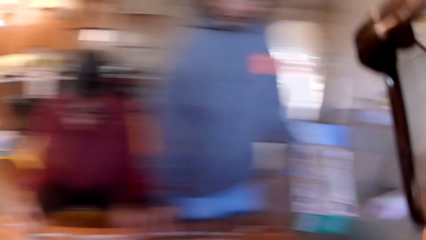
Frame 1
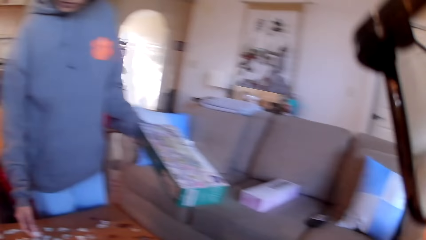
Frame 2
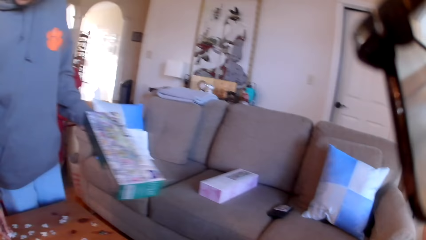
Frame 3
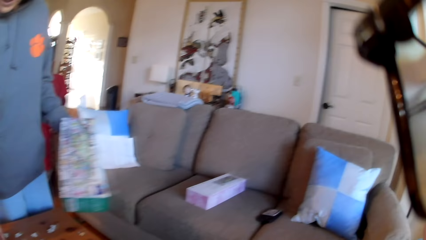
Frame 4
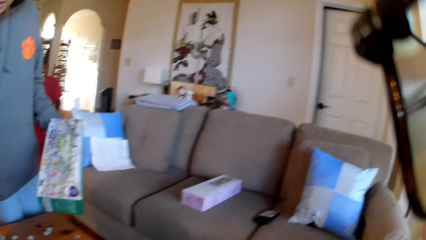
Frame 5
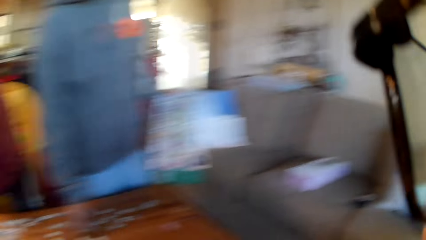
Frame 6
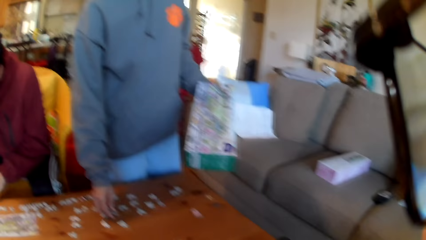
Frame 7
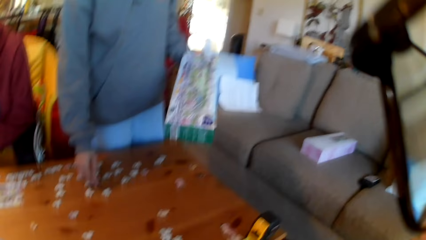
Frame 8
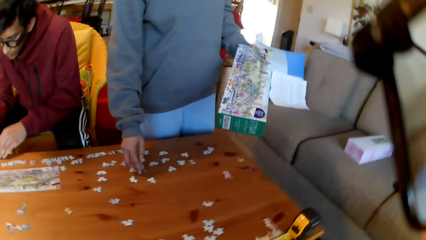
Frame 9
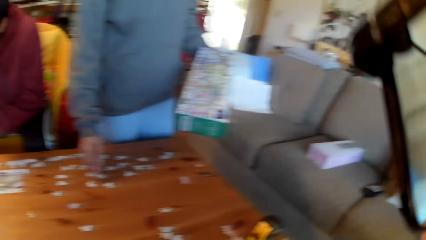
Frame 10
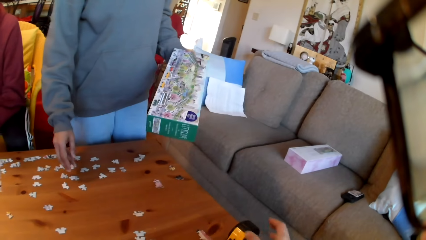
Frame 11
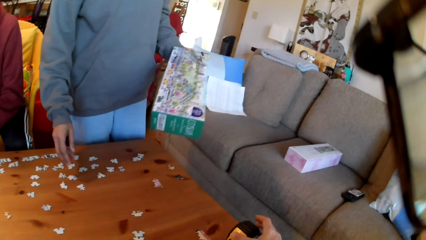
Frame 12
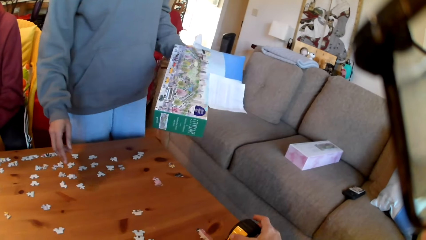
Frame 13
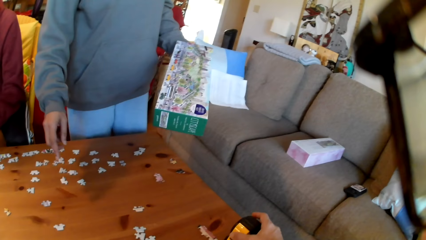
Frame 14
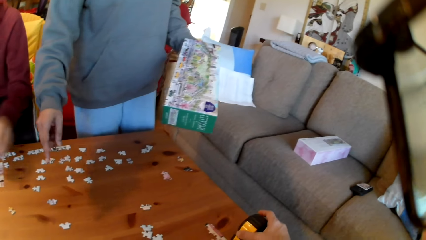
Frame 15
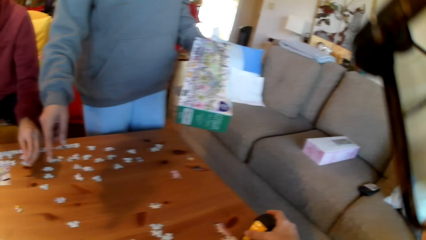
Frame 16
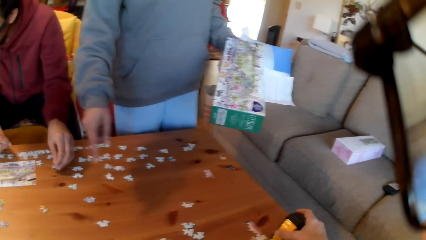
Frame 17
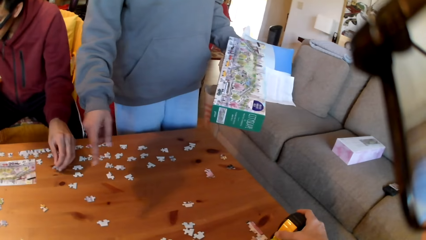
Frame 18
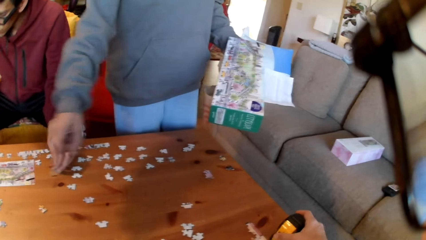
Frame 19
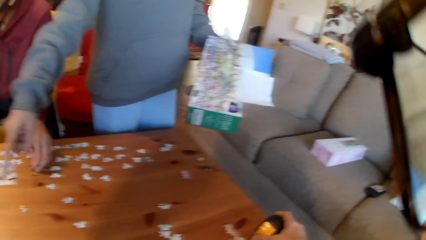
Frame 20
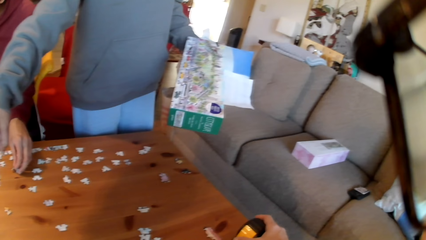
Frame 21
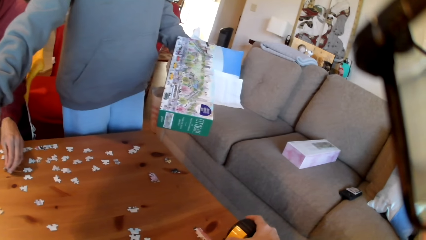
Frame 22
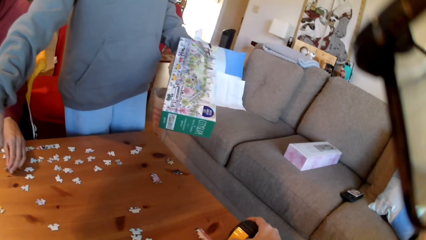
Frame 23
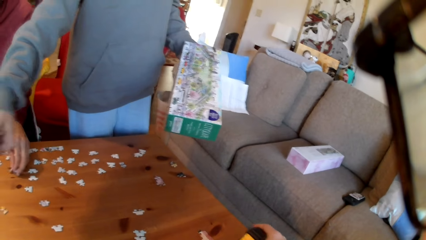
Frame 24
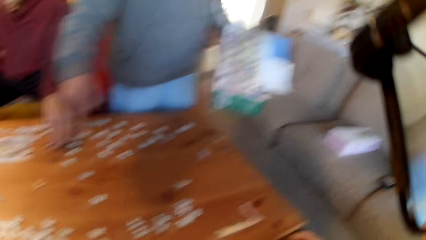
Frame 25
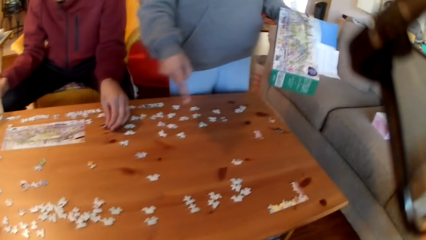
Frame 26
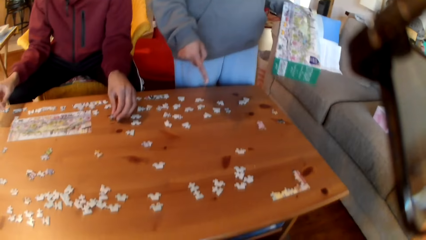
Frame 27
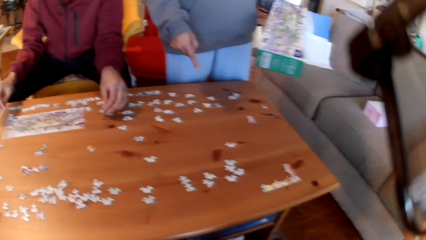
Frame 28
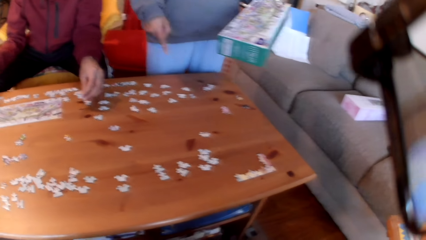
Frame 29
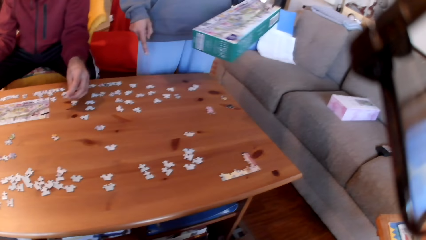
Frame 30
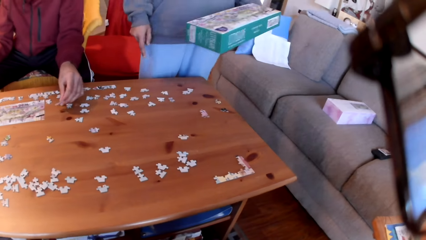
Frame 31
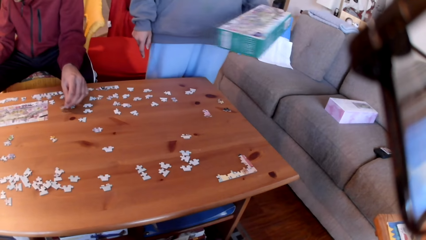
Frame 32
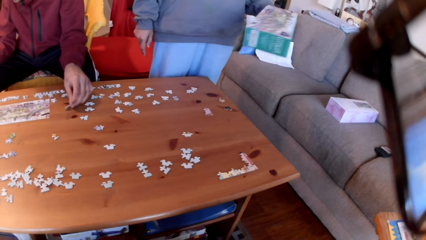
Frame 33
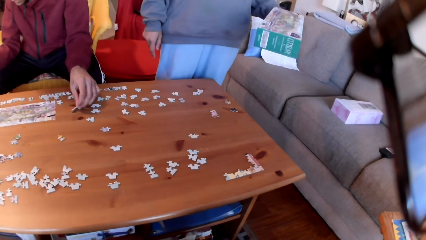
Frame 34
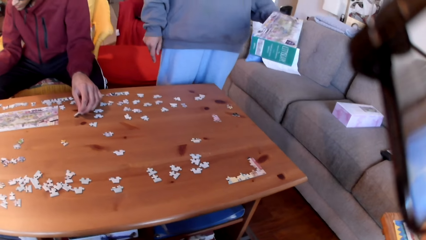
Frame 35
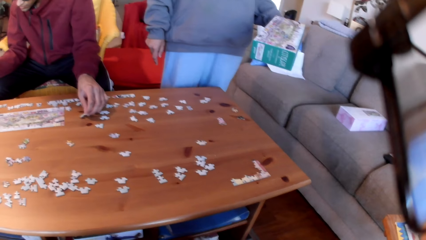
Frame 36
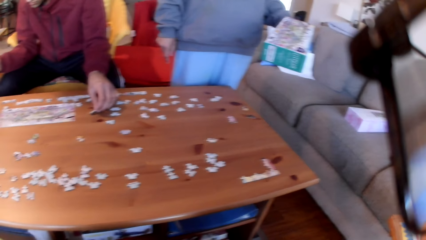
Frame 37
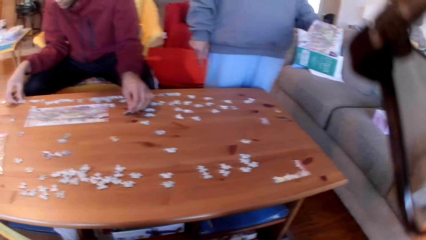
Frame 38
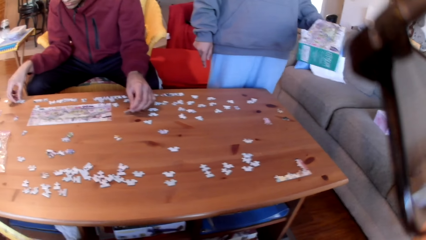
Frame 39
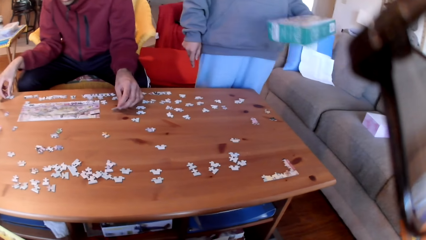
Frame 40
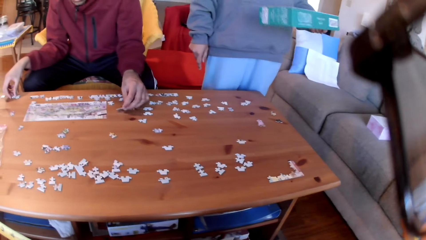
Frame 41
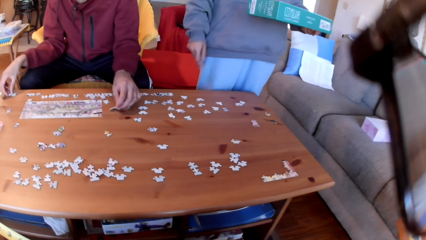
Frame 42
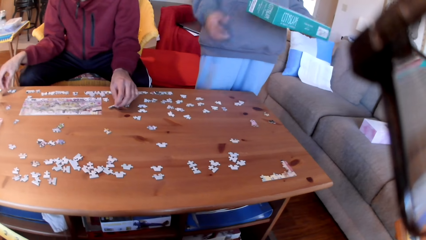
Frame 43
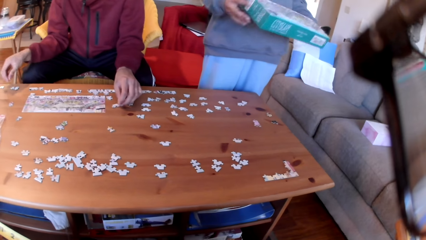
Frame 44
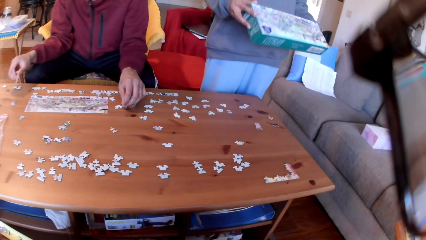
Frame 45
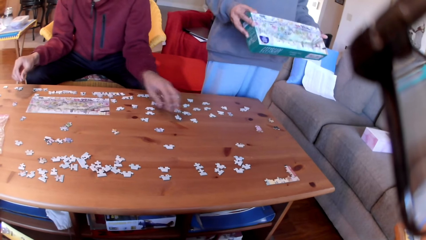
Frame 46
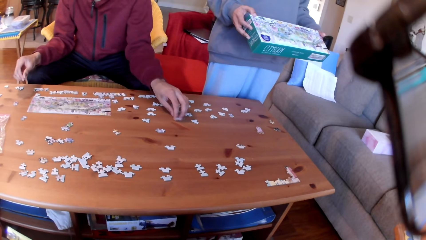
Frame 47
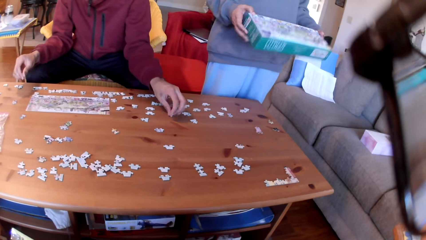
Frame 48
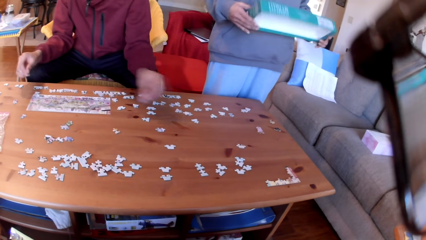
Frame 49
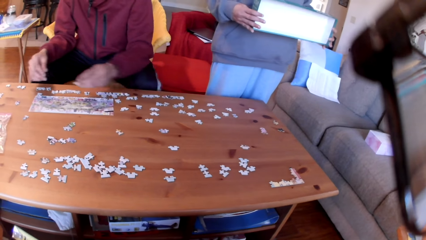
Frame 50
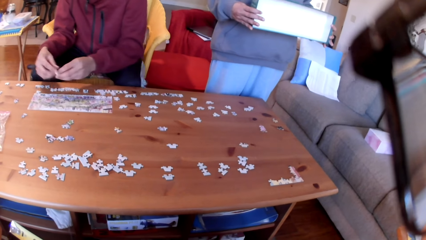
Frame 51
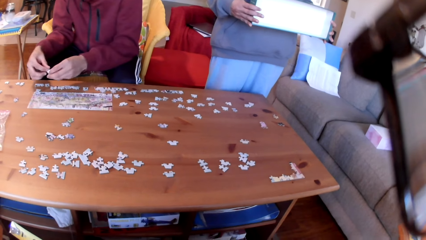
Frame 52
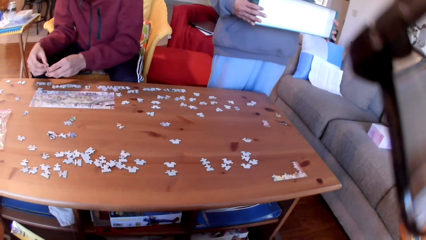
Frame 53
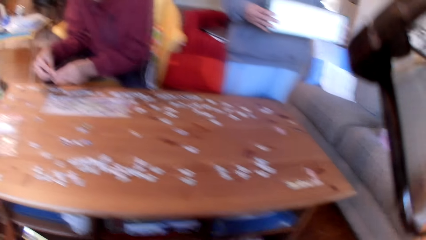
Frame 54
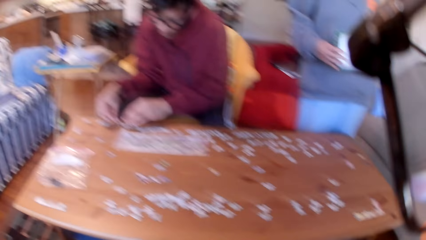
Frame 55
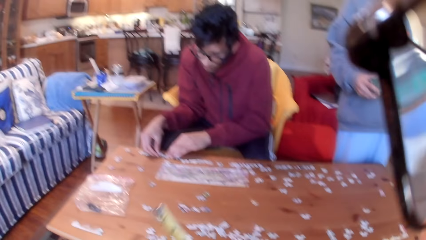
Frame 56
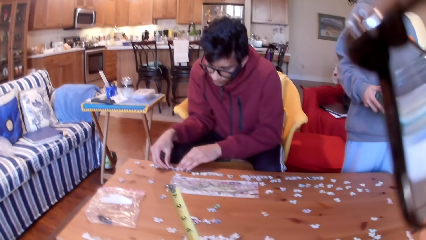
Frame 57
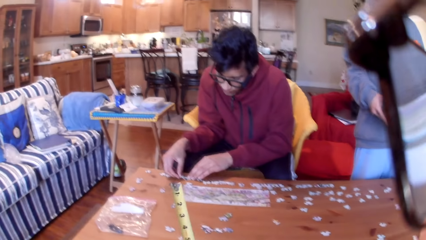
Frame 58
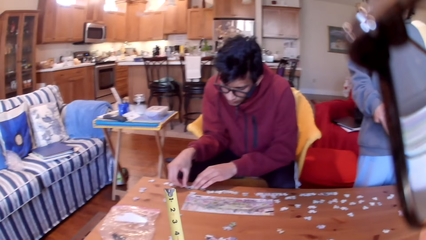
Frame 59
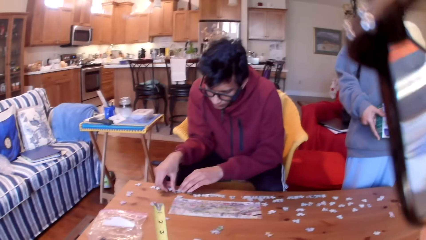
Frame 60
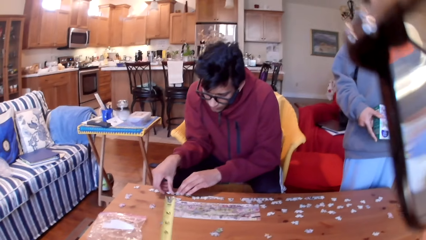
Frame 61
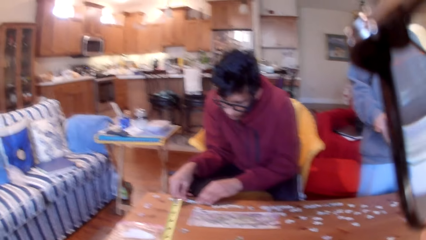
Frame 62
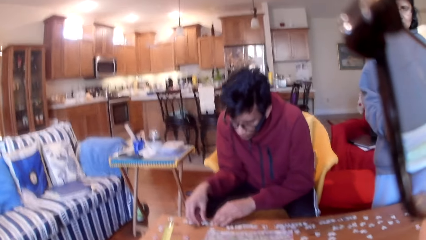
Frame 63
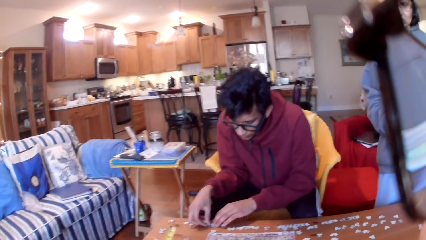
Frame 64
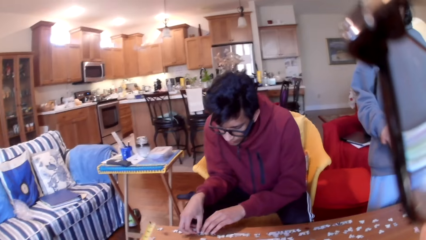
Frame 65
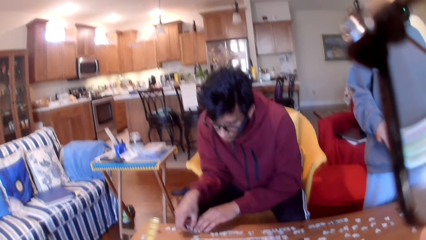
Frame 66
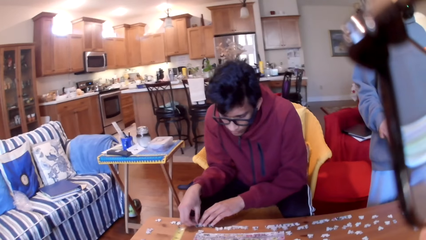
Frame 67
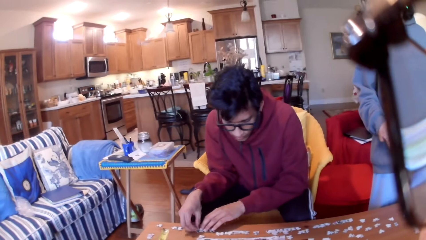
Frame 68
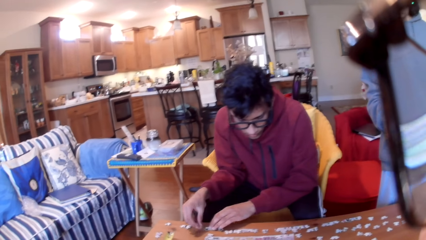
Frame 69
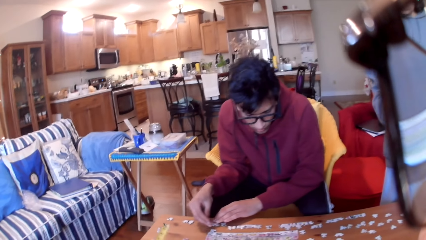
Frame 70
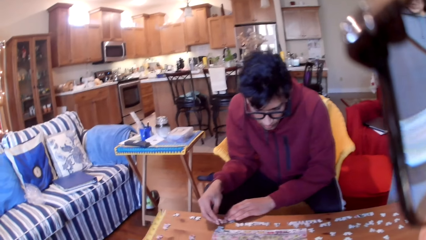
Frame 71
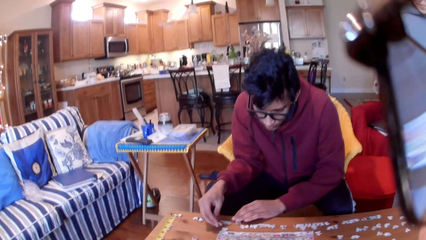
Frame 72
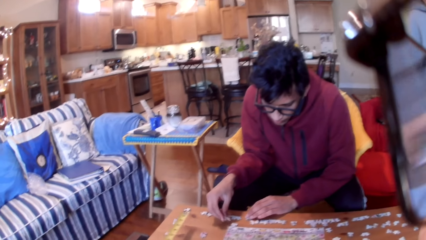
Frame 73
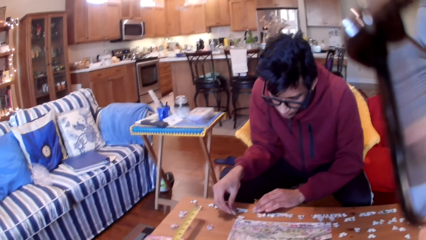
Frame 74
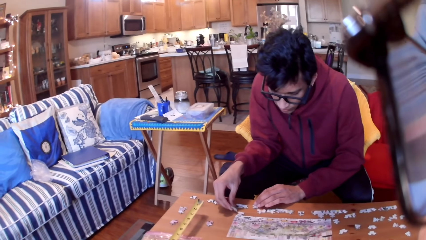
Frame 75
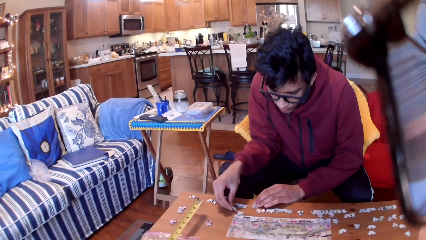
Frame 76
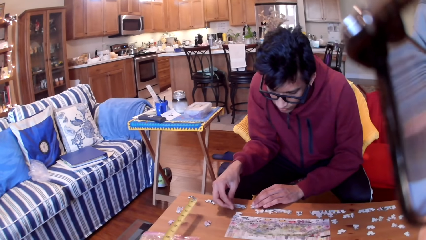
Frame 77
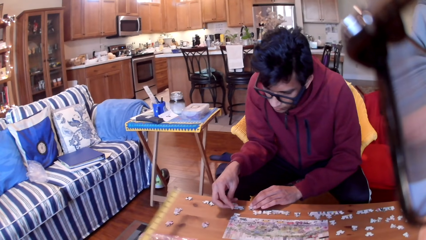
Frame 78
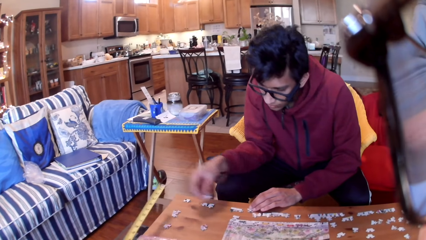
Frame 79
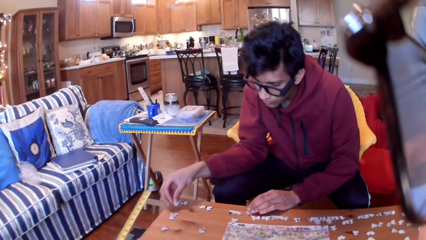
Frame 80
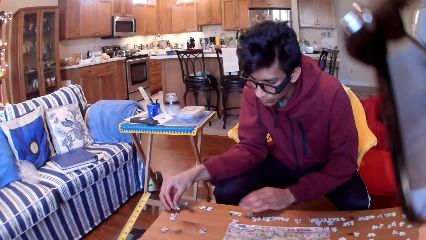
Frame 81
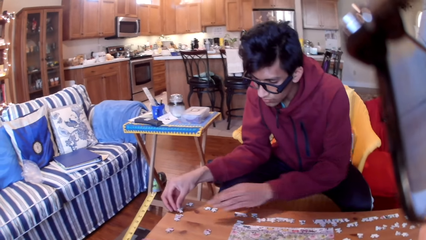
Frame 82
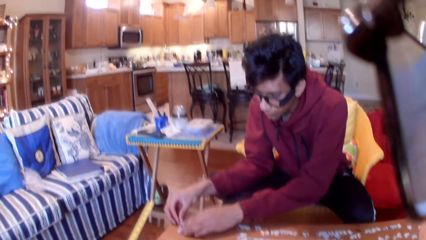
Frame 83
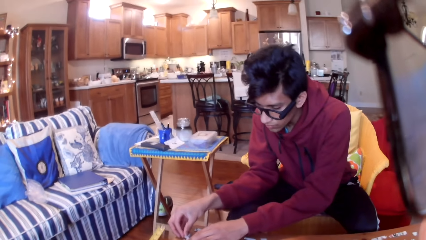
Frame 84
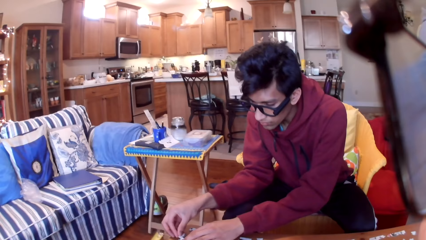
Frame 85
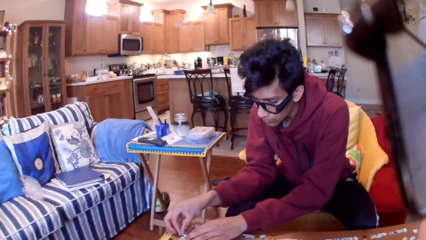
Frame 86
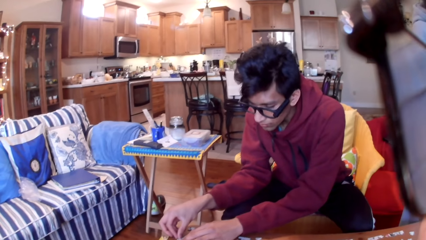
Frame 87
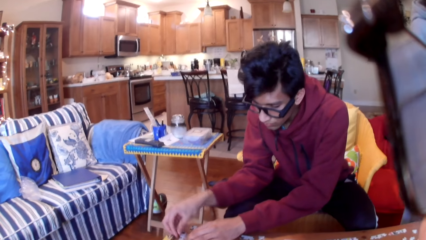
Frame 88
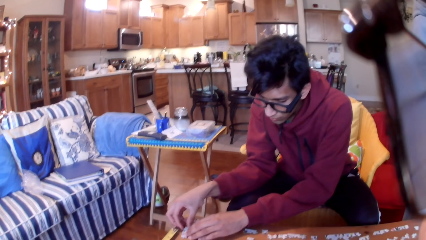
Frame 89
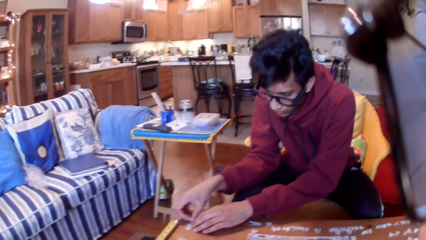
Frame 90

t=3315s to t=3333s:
The camera wearer sets the tape measure. A woman points at the table. The camera wearer picks up the tape measure and looks at the table. They move the tape measure. The woman looks at the box in her hand and turns the box in the hand. A man picks the jigsaw puzzles from the table and moves the puzzle in the hands. The camera wearer moves the tape measure. The man arranges the jigsaw puzzles on the table. The camera wearer converses with the colleagues. They point at the tape measure. The man arranges the jigsaw puzzles on the table.
